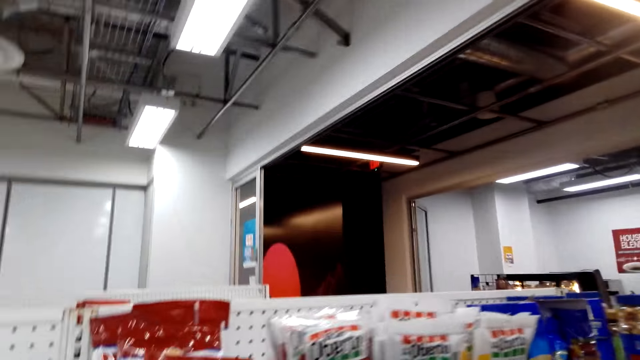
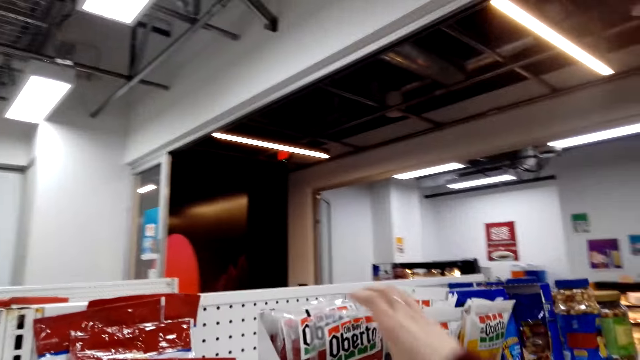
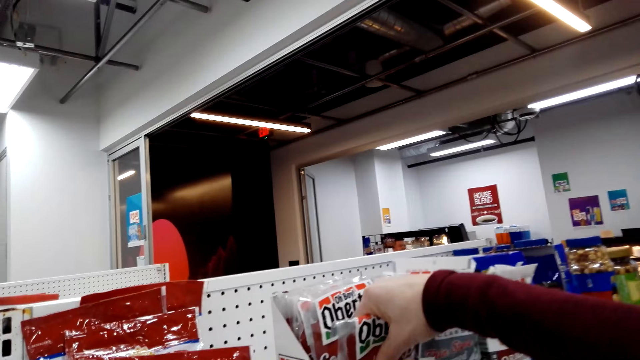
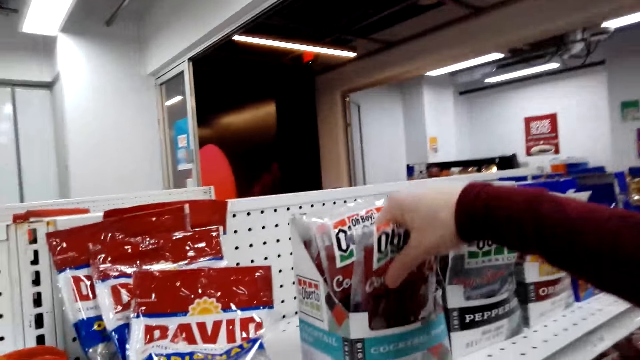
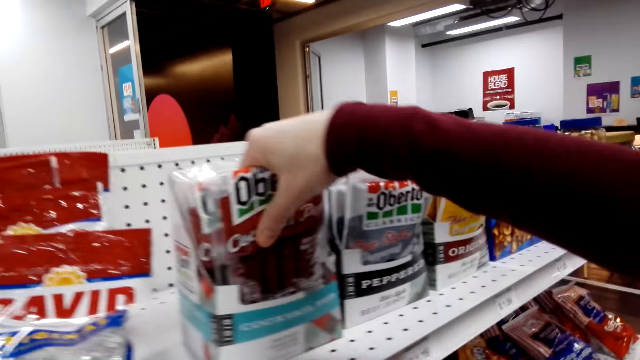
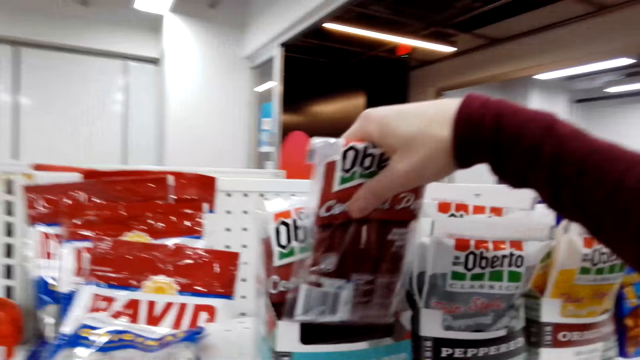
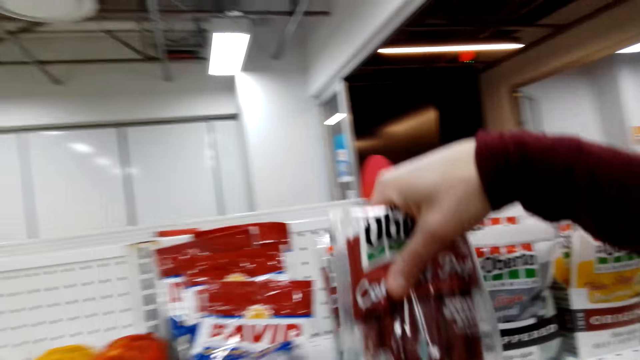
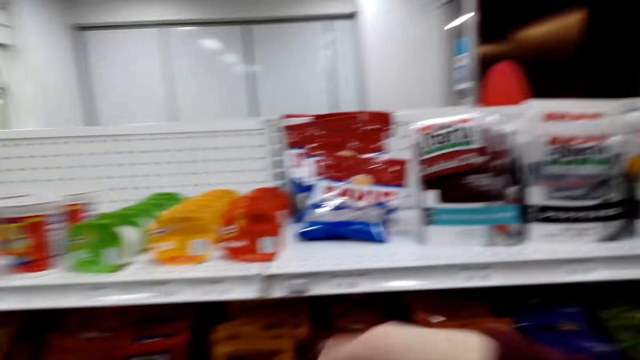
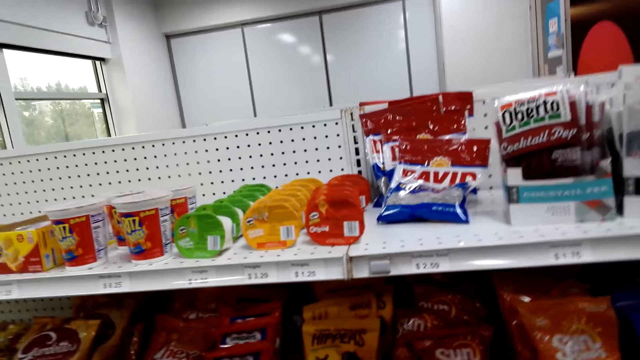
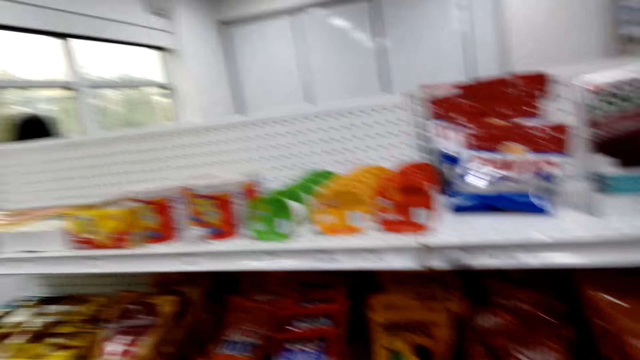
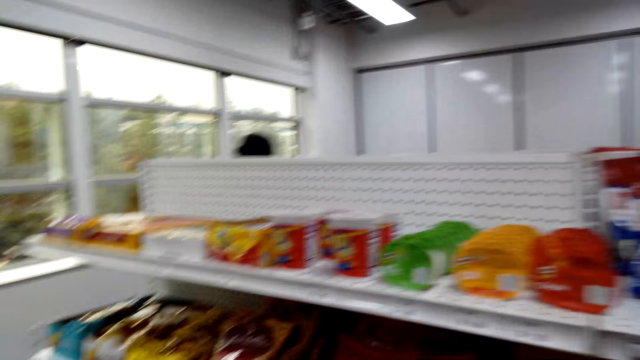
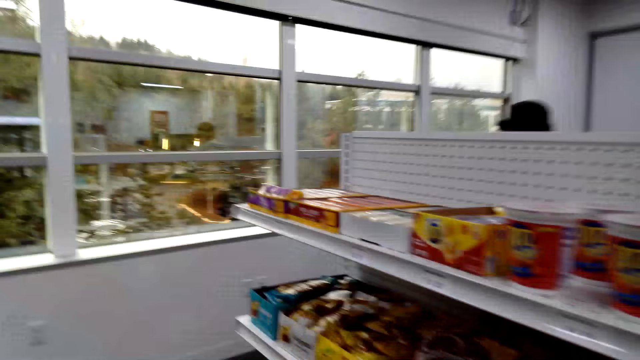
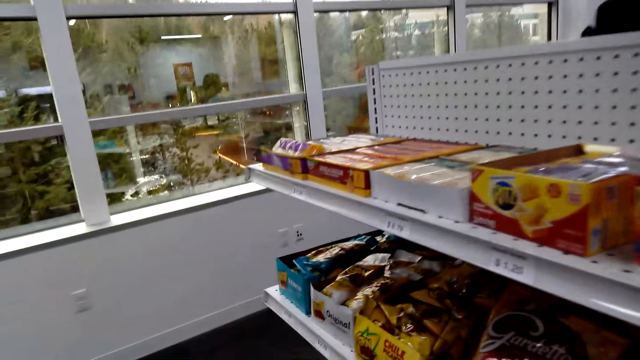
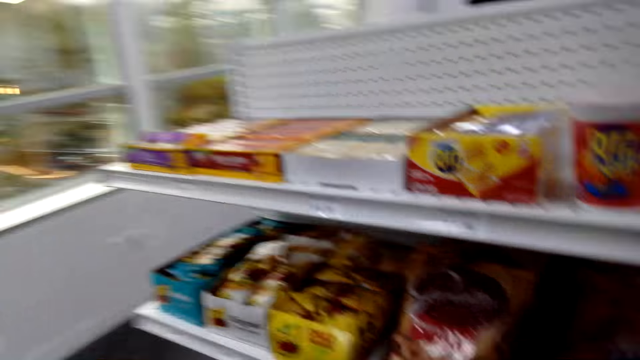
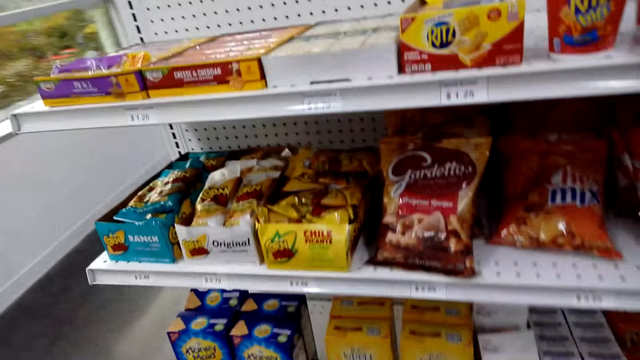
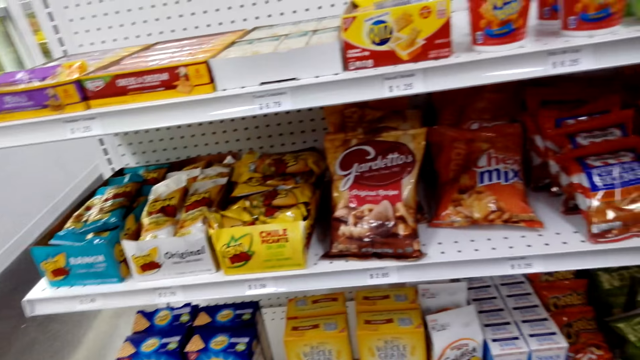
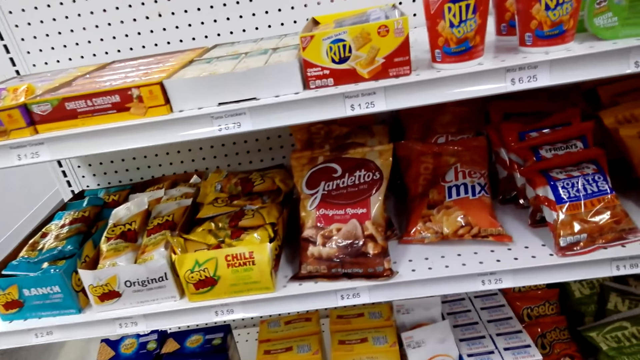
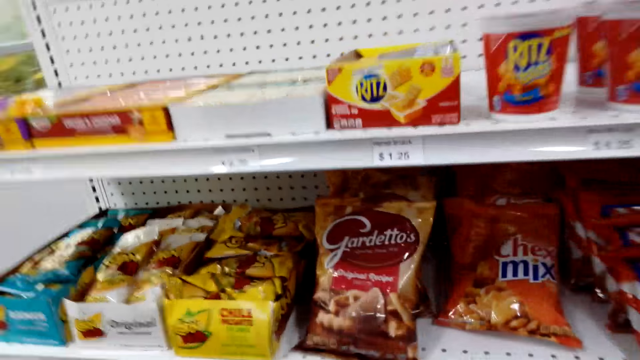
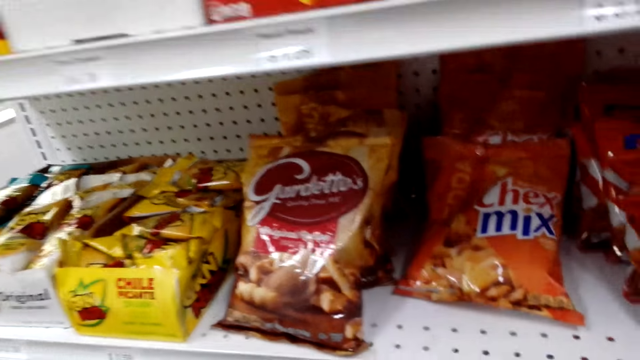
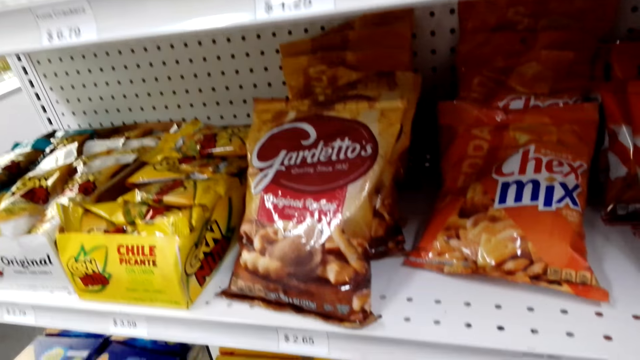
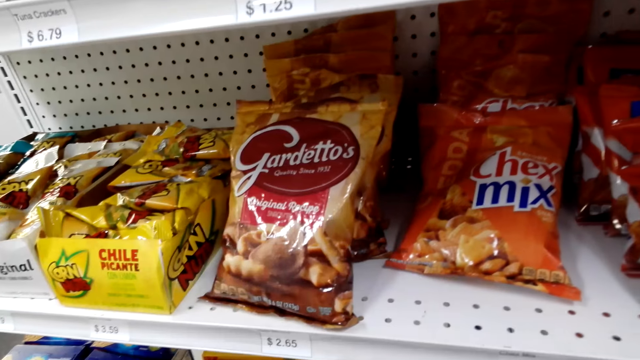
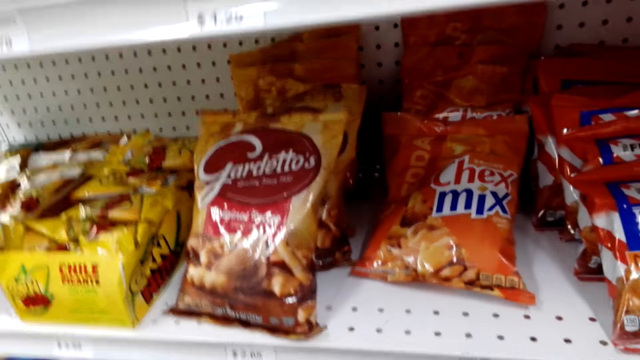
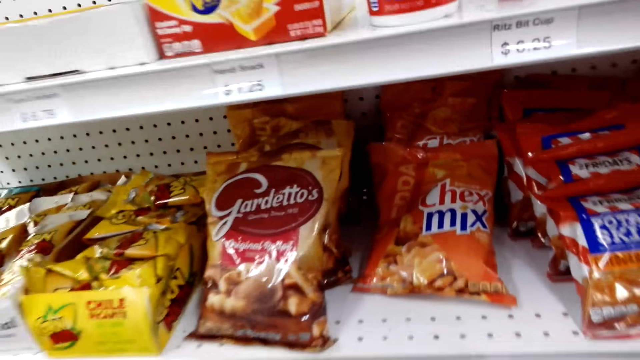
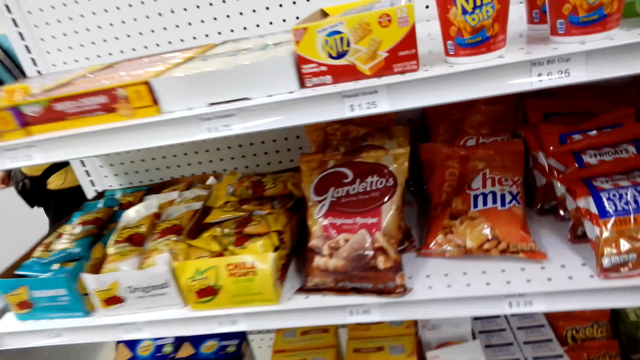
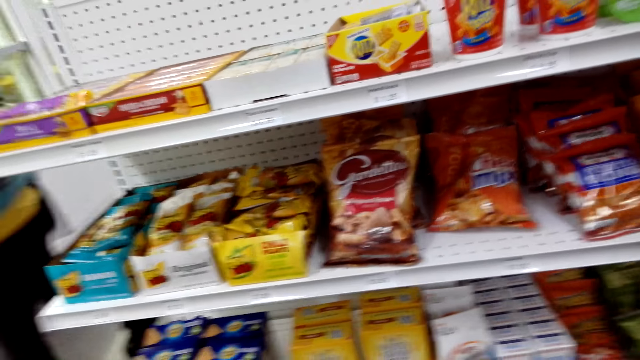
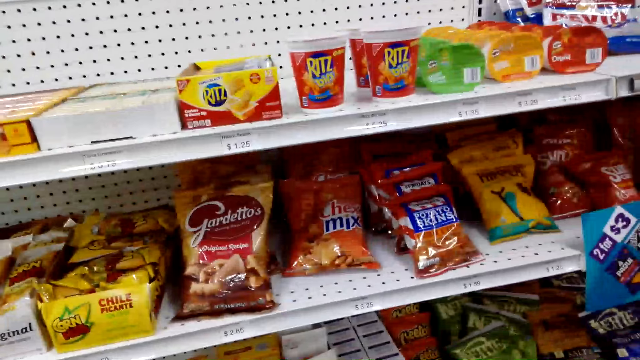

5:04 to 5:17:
The camera wearer holds the sachet. They pick packets. They look around. They look at the sachet.

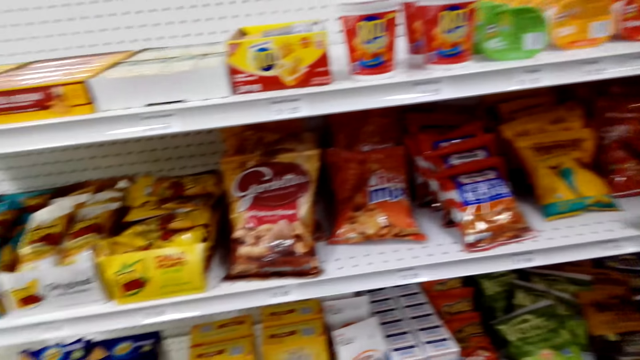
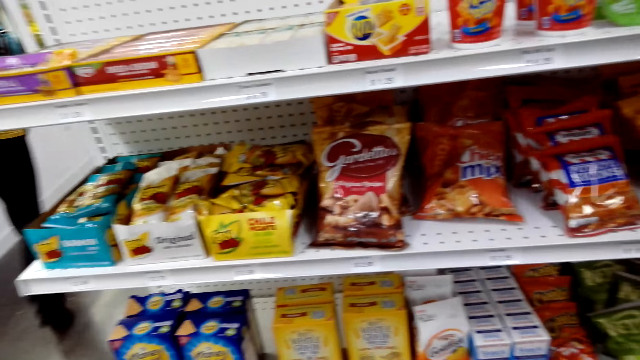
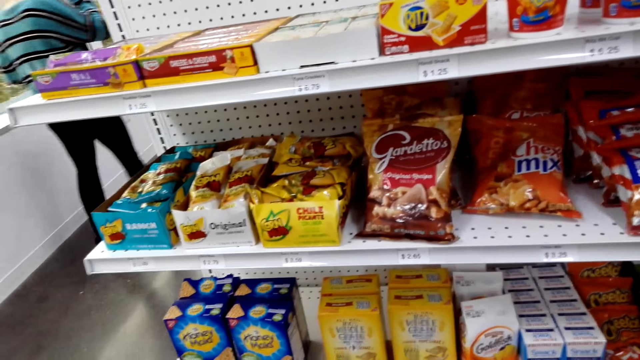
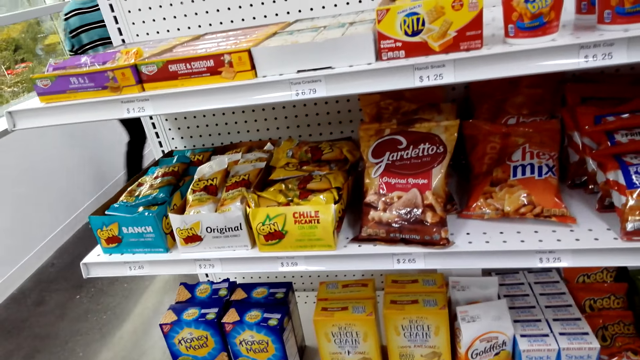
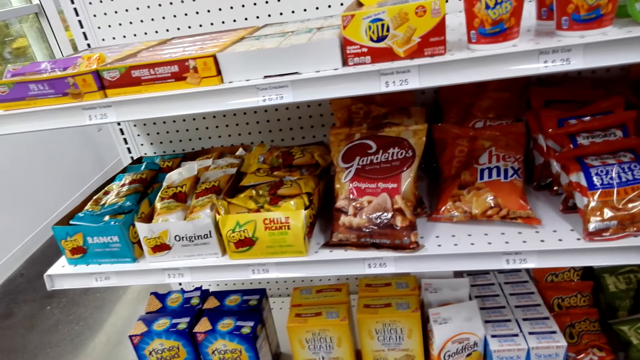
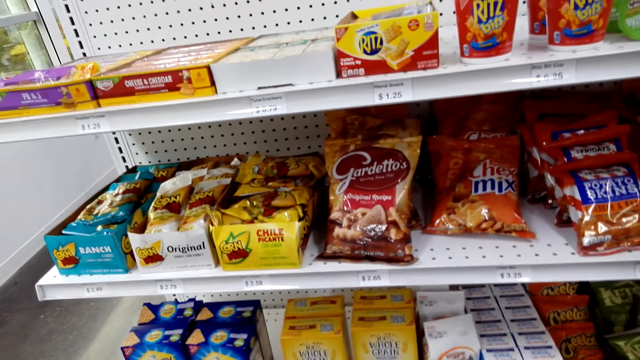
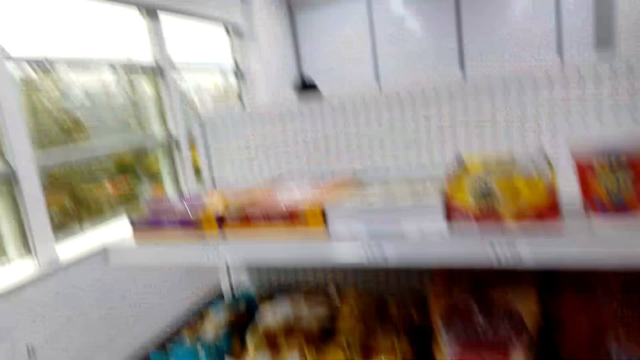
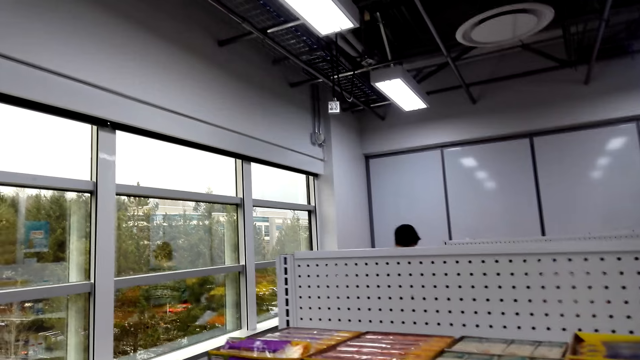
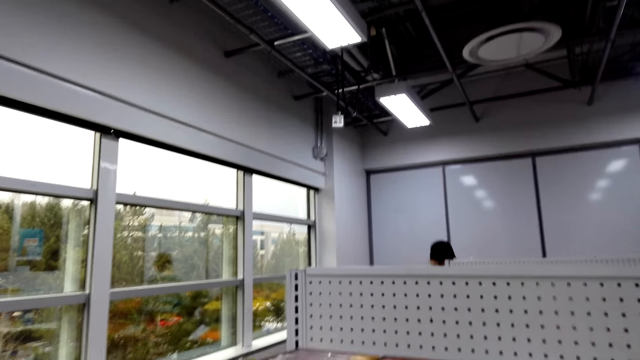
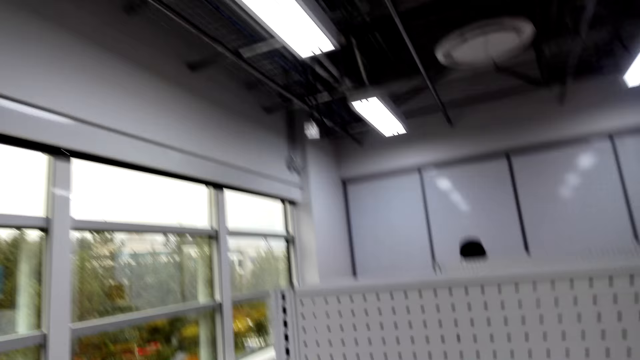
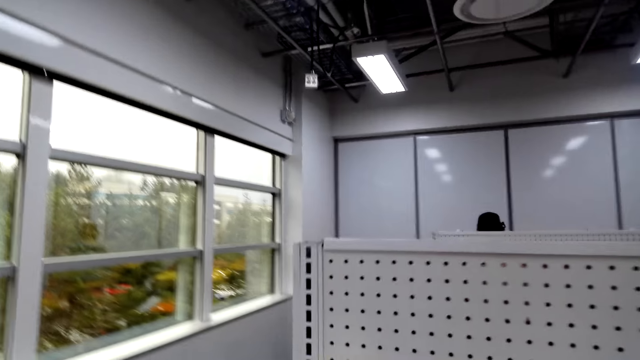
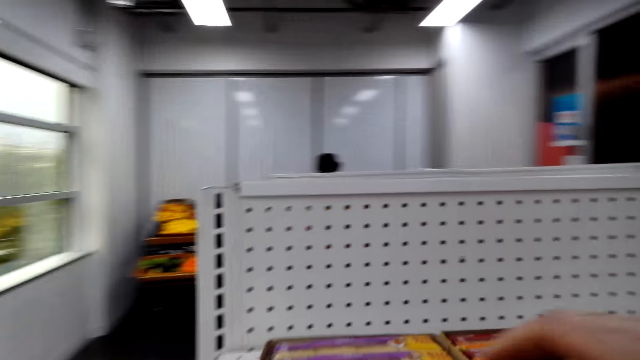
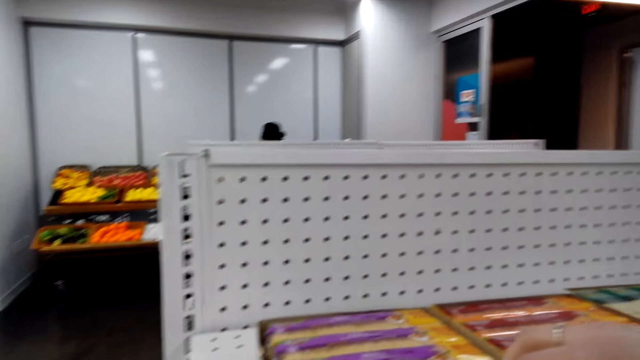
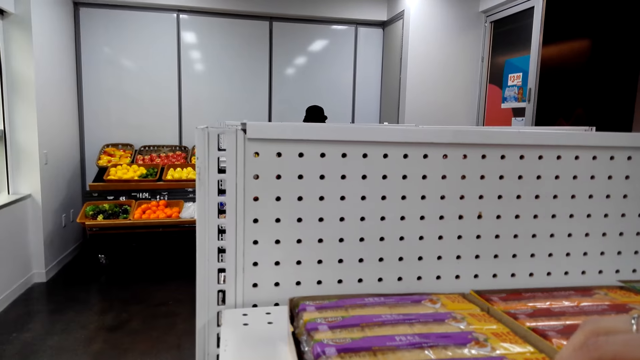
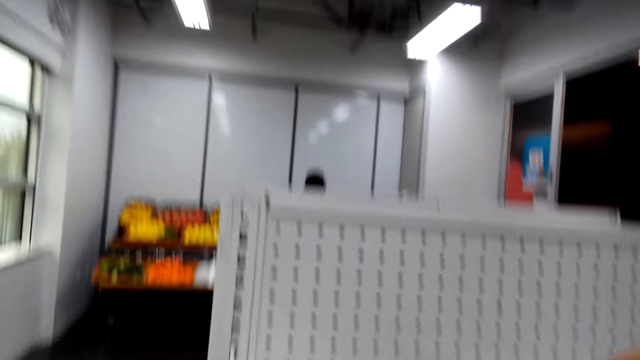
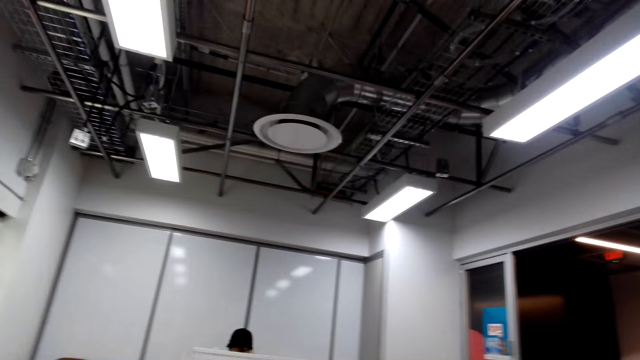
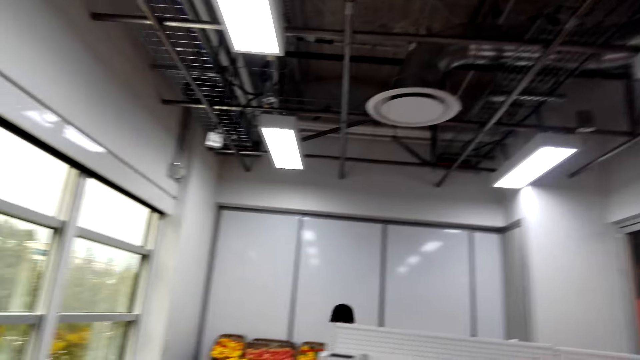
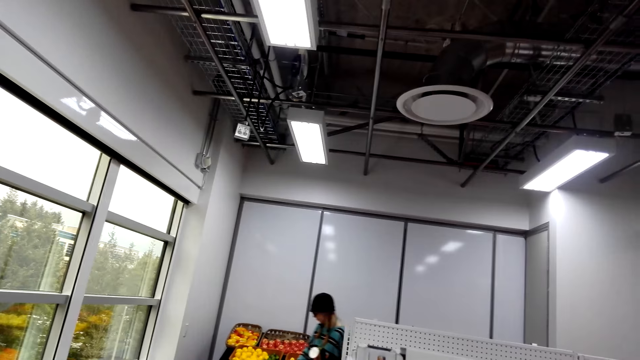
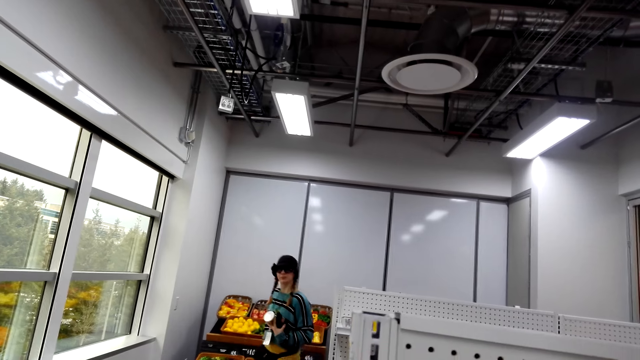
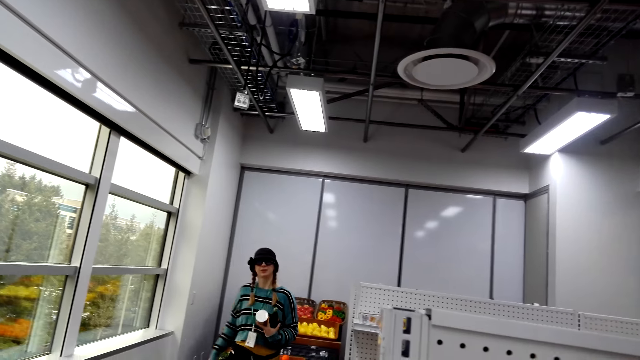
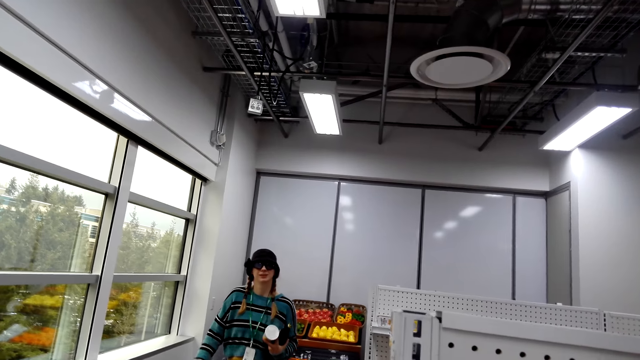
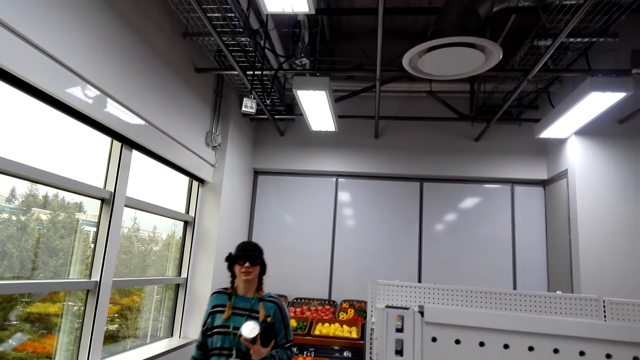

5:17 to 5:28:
The camera wearer looks at a person. The person holds the yoghurt. The person walks in the room.
